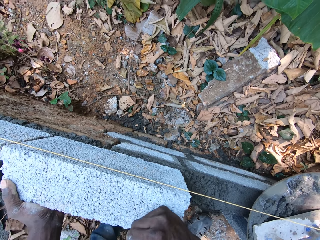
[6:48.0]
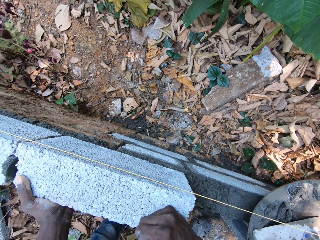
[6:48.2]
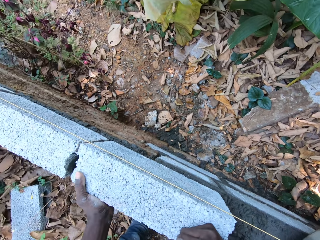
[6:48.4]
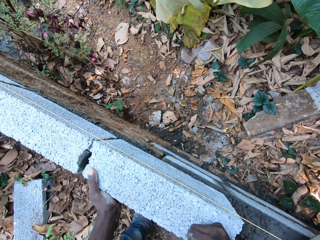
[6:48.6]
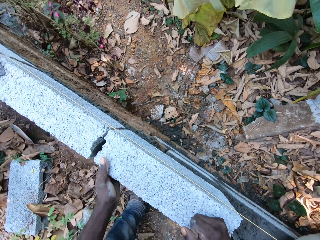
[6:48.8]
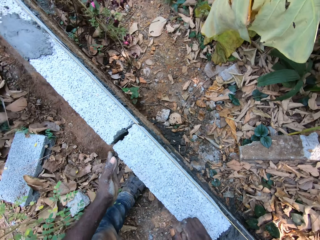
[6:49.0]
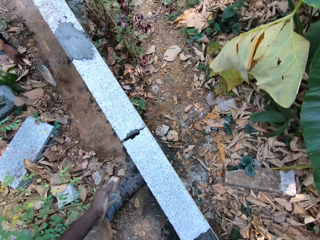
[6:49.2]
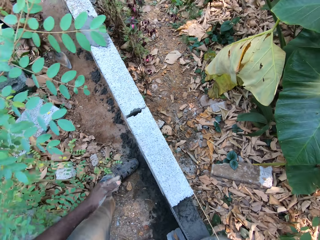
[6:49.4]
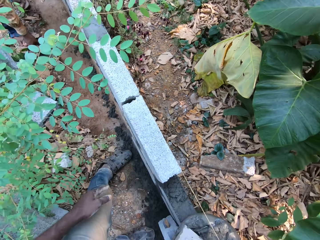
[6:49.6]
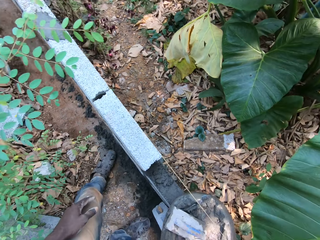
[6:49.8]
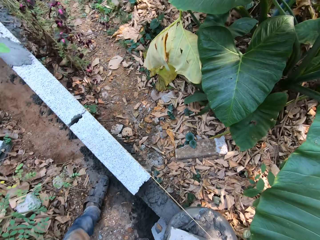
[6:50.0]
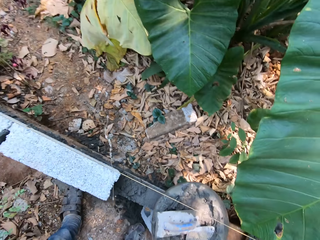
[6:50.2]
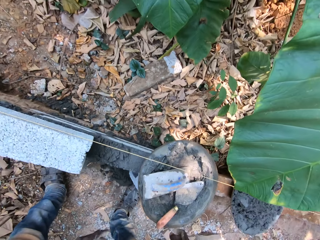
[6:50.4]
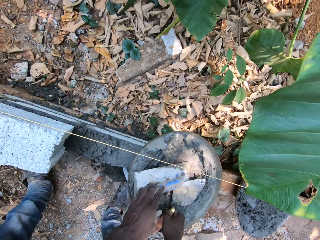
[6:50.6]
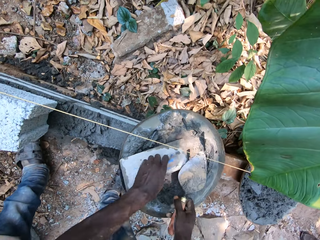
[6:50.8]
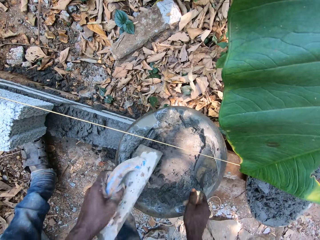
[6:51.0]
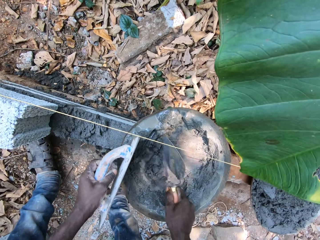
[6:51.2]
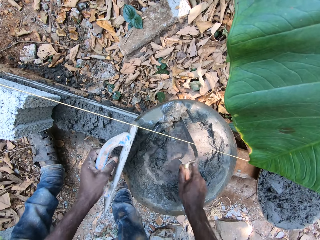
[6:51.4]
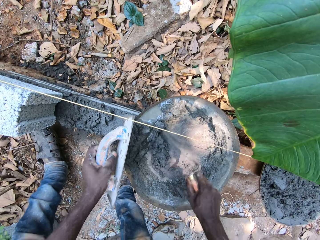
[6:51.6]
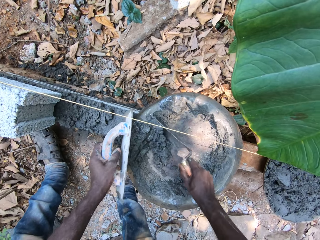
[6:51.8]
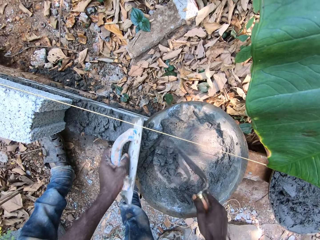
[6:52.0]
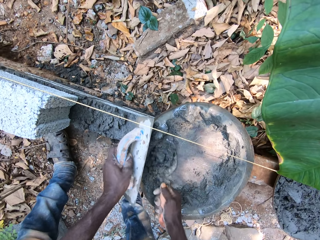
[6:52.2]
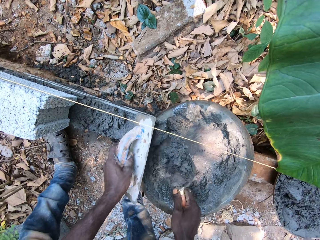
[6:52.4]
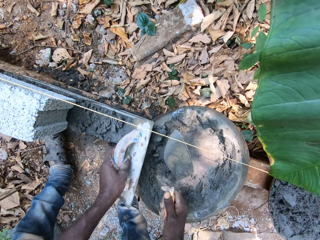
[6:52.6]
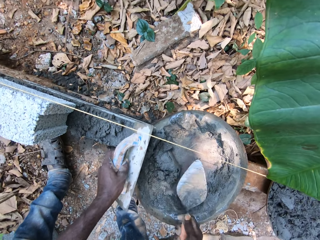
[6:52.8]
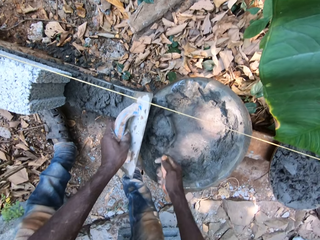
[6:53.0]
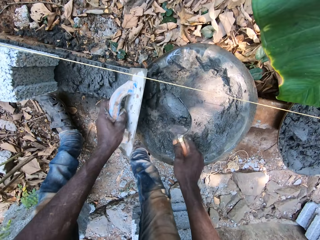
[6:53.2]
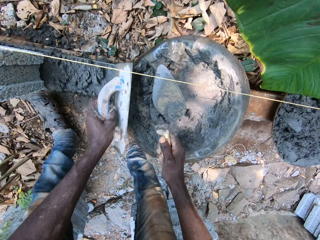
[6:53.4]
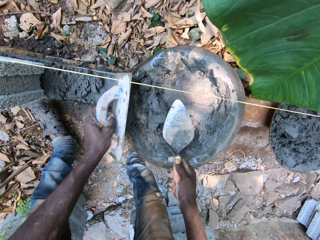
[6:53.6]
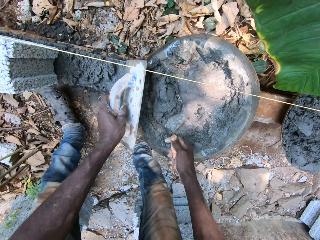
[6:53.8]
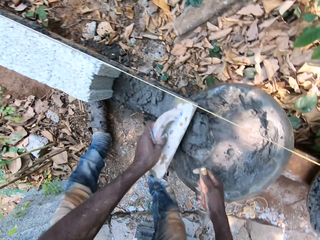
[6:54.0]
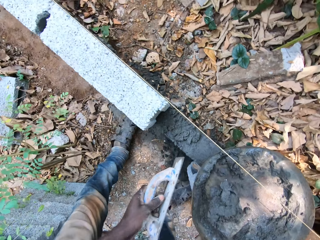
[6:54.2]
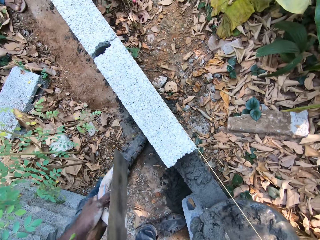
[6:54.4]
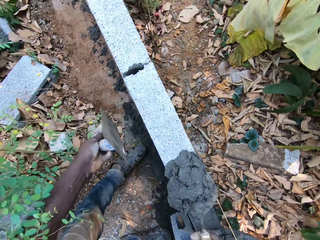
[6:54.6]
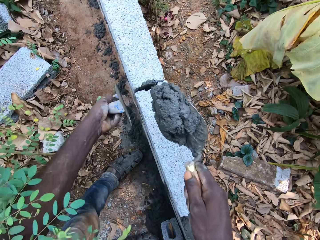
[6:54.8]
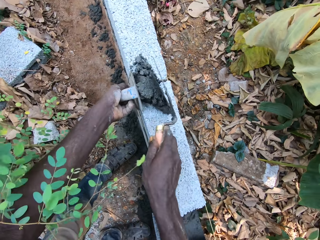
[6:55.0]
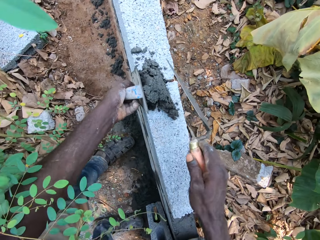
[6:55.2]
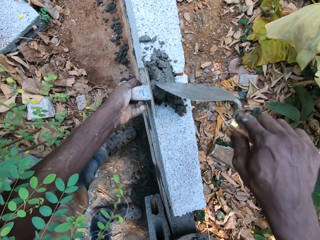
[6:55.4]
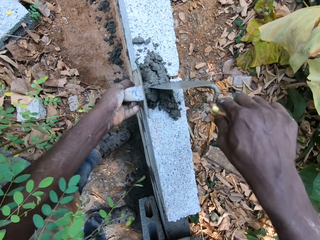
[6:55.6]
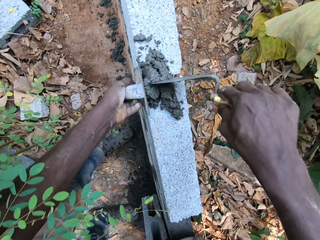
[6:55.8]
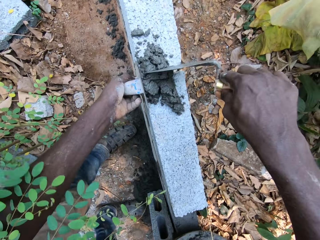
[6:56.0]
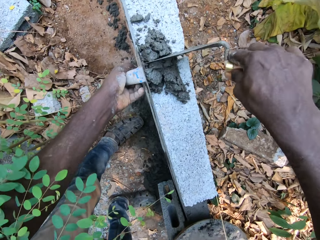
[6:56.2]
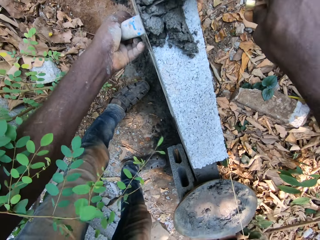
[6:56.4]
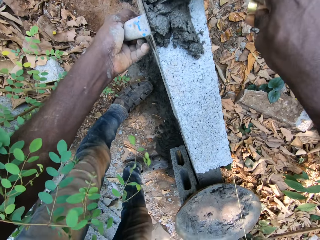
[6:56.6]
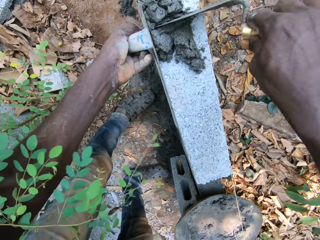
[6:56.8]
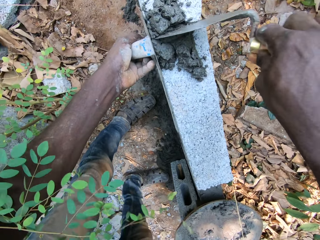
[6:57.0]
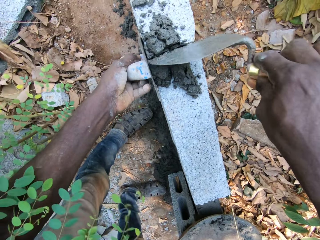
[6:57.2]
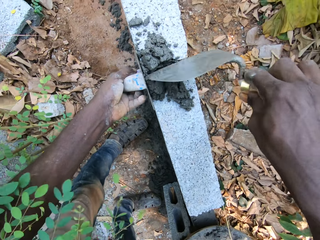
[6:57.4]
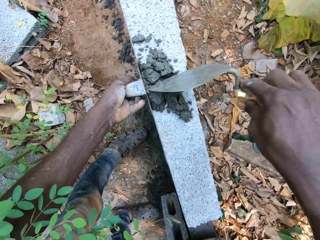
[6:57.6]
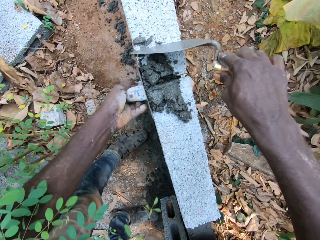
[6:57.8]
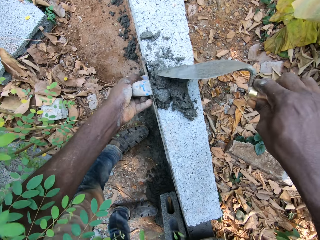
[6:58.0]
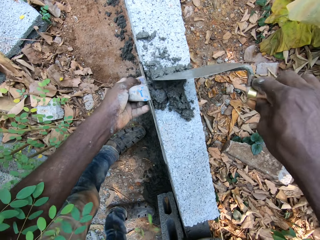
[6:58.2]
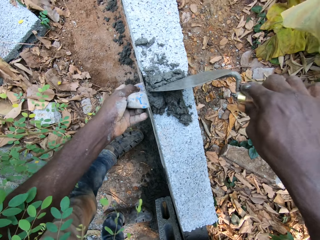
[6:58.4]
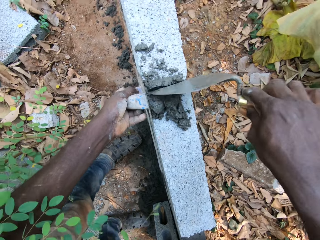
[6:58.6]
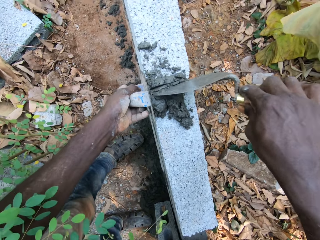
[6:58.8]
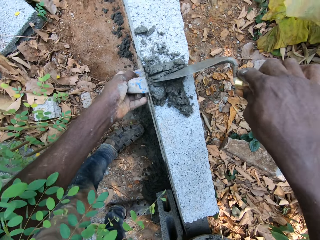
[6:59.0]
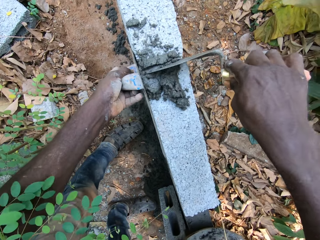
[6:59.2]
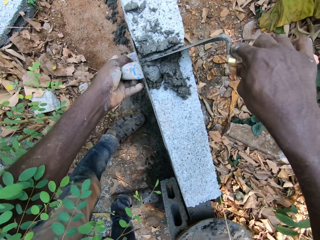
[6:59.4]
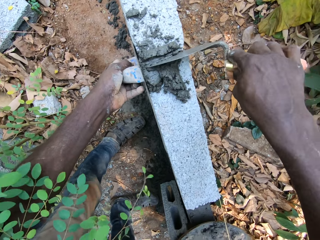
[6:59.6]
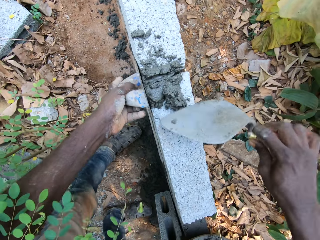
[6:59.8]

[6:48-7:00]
The camera wearer hits a brick with the right hand. They converse with a person. They pick up a trowel in the cement. They pick up a wooden float in the cement. They mix the cement with the trowel. They scoop the cement with the trowel. They smear the cement on the building structure.

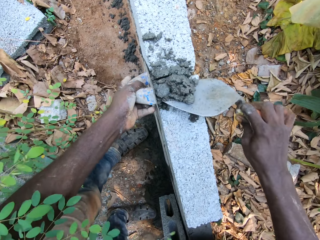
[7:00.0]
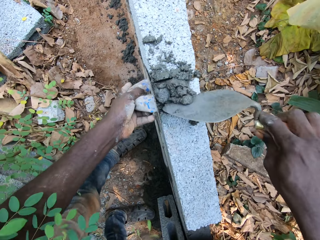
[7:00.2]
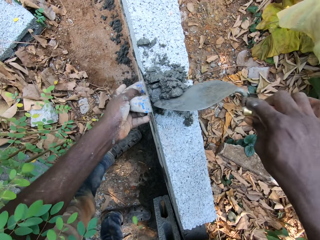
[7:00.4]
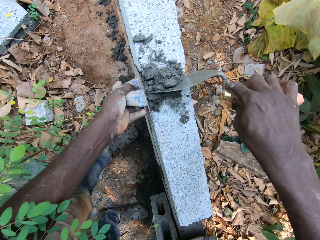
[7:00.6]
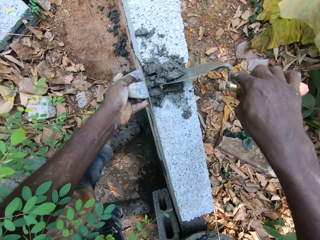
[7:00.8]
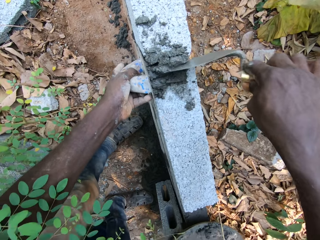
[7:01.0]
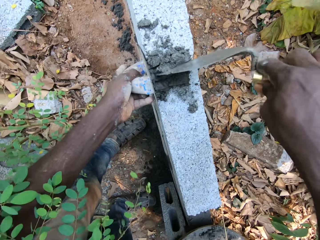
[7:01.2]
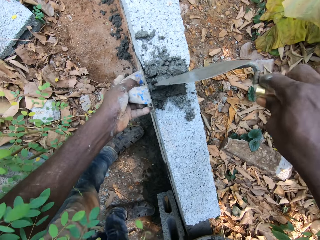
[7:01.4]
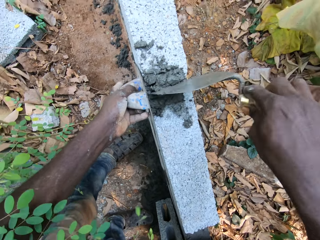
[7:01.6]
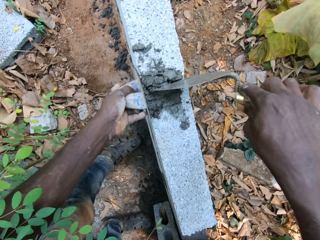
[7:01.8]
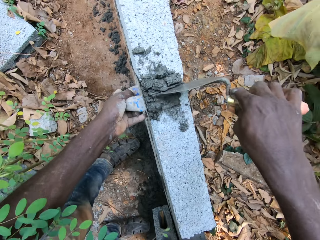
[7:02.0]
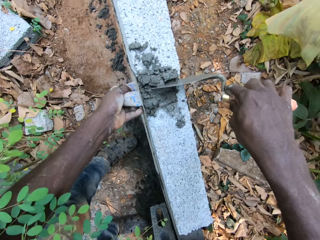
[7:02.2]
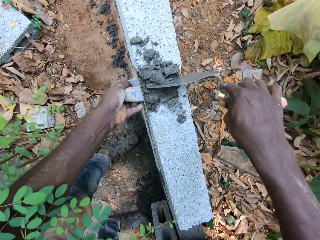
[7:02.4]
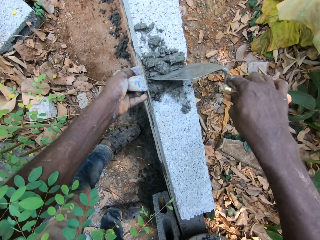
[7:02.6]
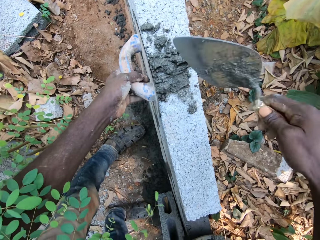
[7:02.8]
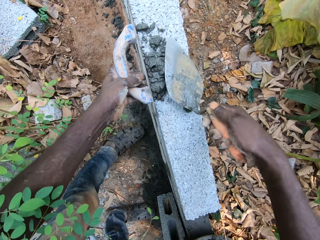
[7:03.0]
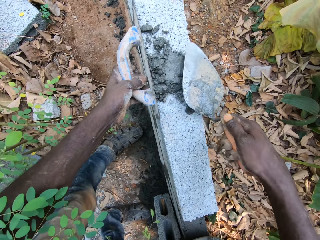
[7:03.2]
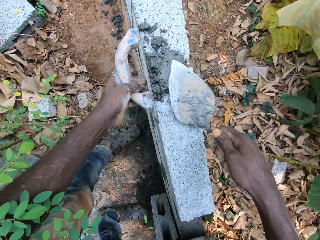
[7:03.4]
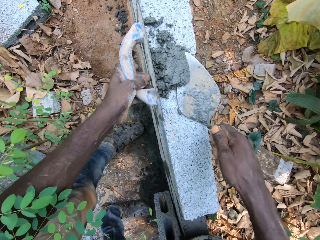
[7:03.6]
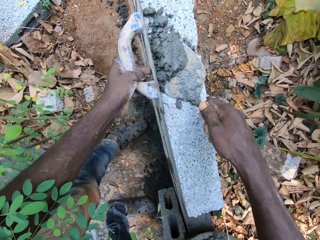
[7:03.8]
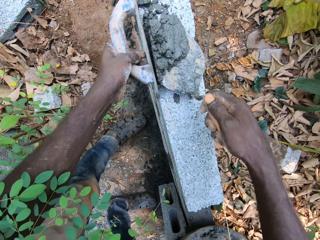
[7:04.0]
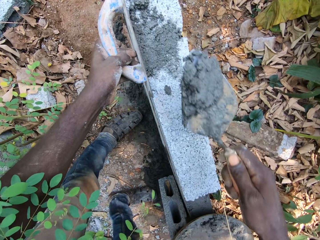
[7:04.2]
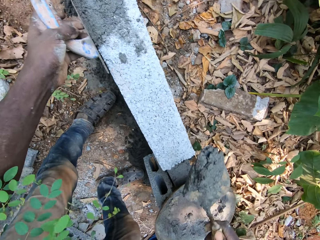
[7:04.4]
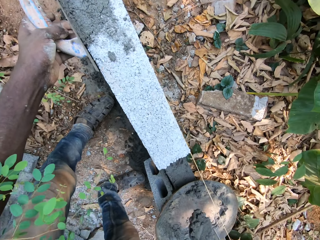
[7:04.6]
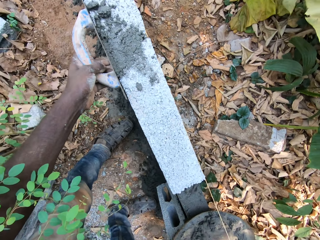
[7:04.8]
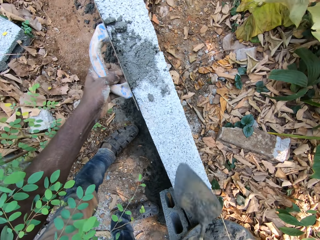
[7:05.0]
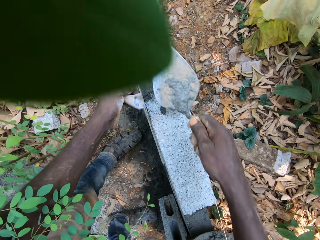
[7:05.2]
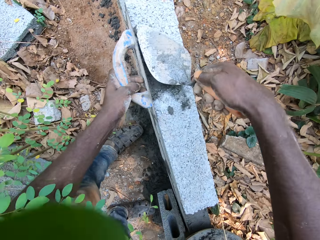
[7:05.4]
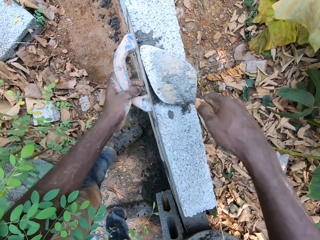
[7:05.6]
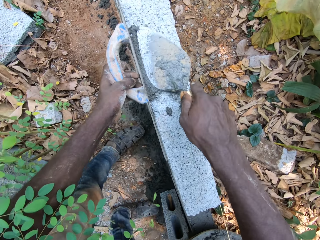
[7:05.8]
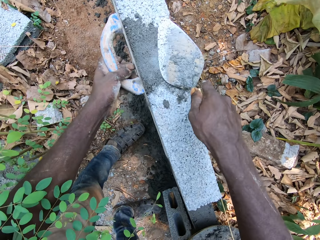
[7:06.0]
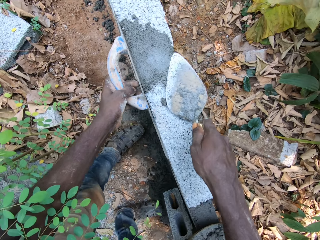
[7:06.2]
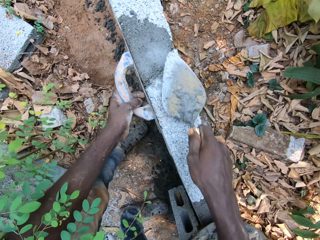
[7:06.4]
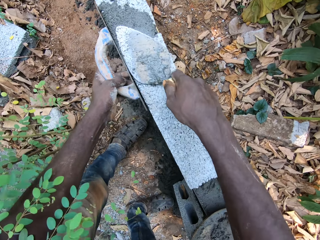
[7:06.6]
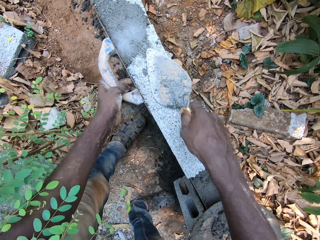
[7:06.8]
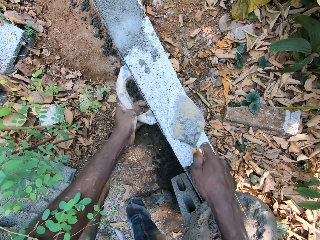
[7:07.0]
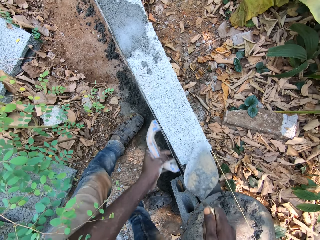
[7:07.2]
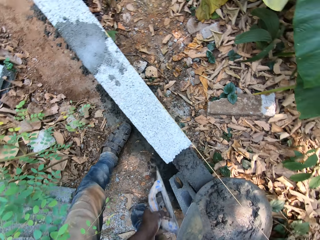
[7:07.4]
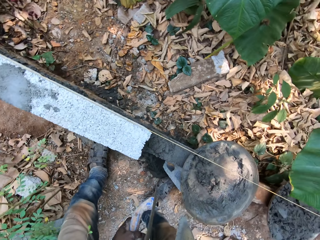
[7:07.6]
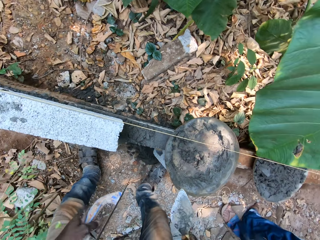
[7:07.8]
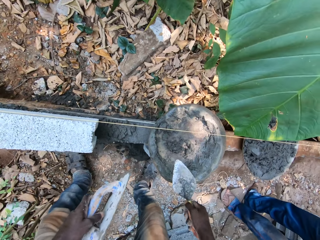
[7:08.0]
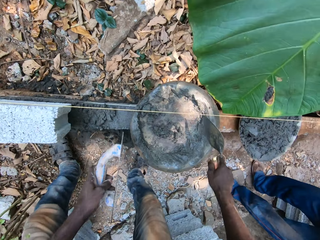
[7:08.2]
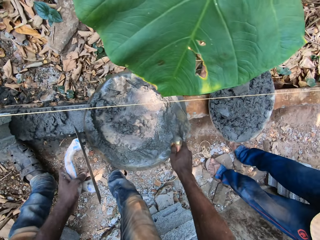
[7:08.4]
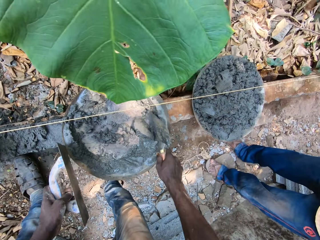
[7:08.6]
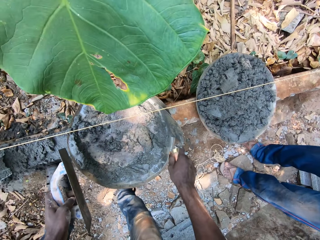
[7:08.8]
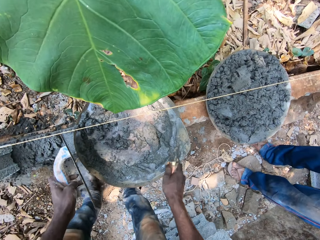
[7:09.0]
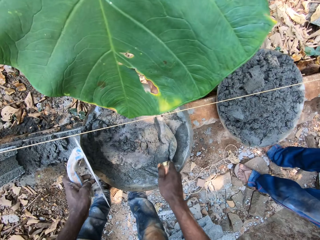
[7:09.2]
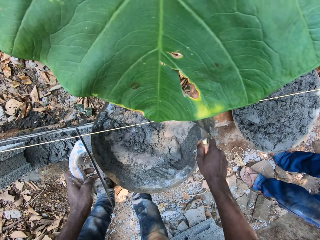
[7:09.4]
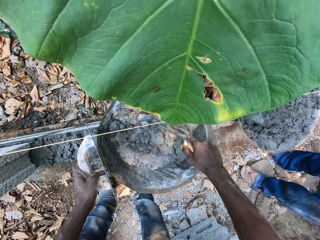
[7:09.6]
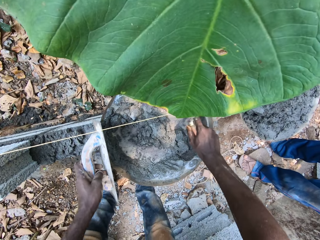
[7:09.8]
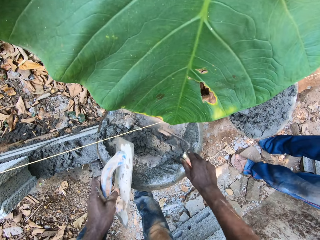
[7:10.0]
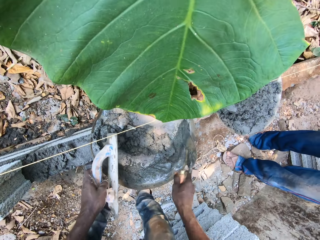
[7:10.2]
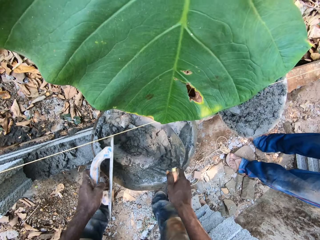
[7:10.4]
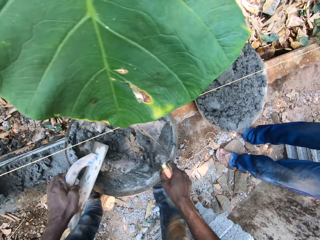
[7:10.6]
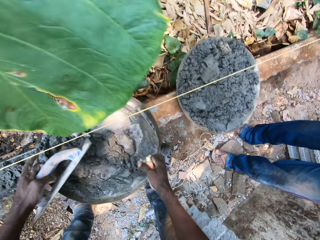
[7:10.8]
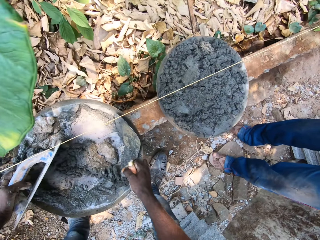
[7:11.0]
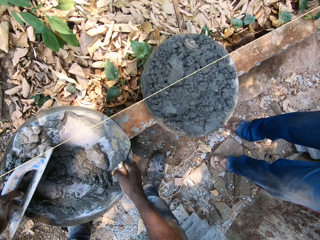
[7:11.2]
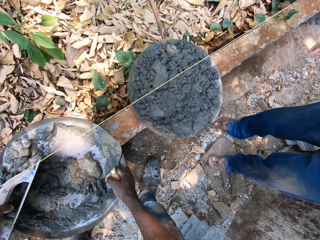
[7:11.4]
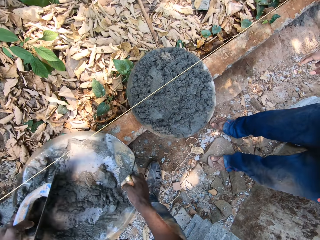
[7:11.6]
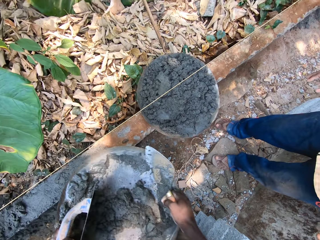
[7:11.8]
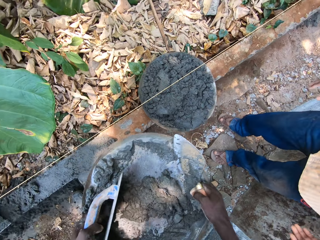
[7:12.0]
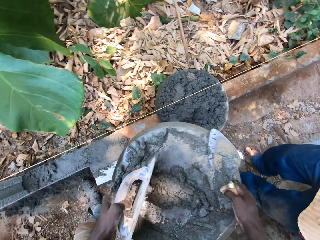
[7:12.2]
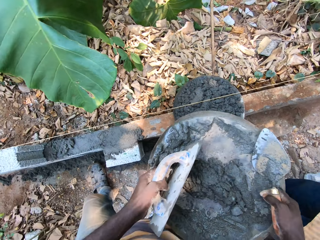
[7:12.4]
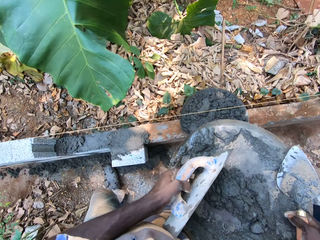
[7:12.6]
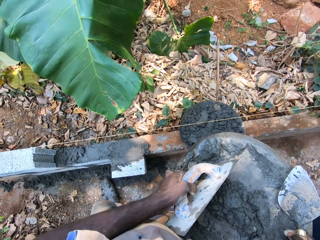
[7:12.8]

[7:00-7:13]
The camera wearer scoops cement on the building structure. They put cement in a container. They smear the cement on the building structure. They scrape the cement with a trowel. They pick the container of cement.
